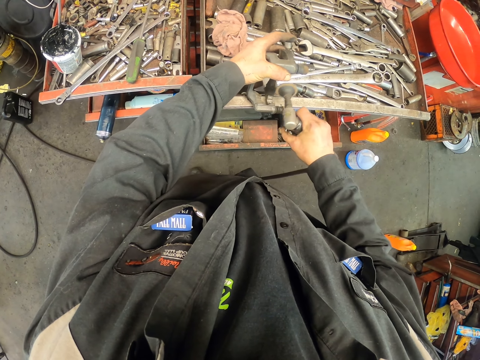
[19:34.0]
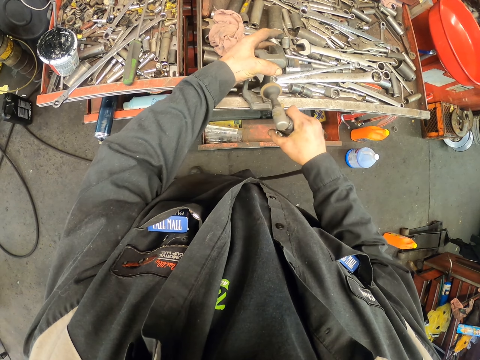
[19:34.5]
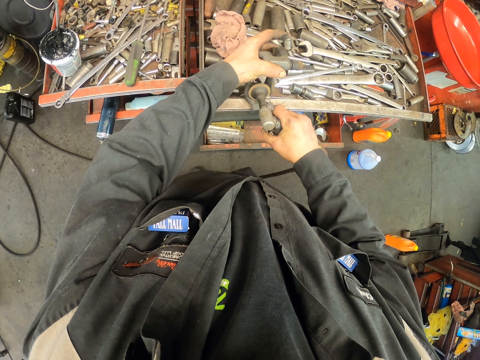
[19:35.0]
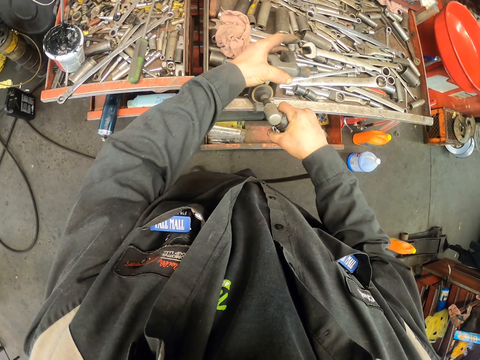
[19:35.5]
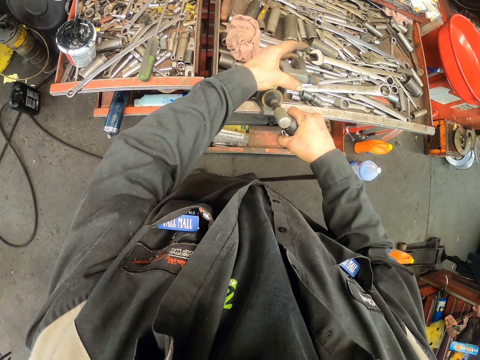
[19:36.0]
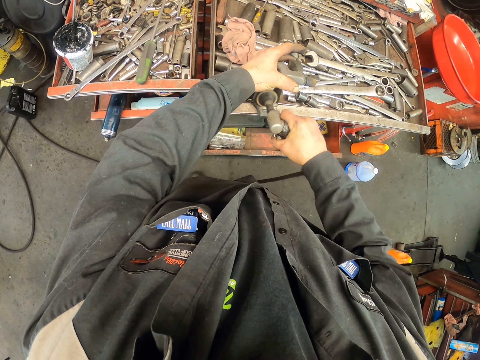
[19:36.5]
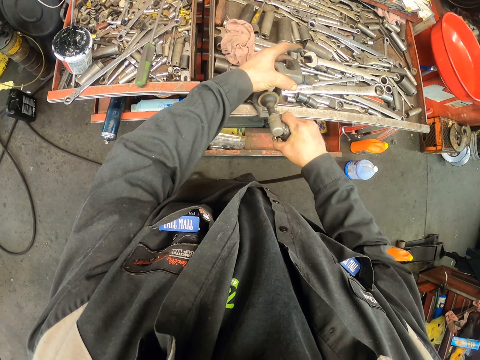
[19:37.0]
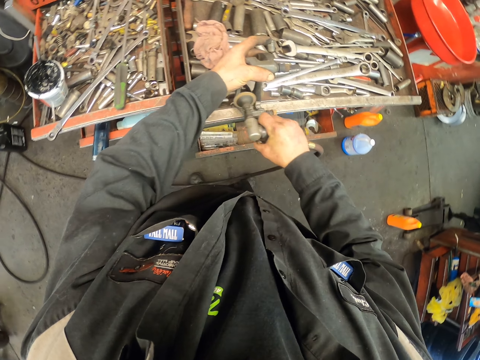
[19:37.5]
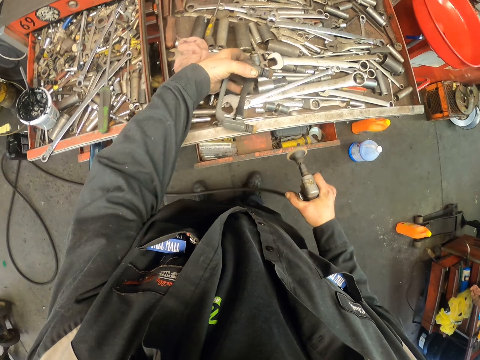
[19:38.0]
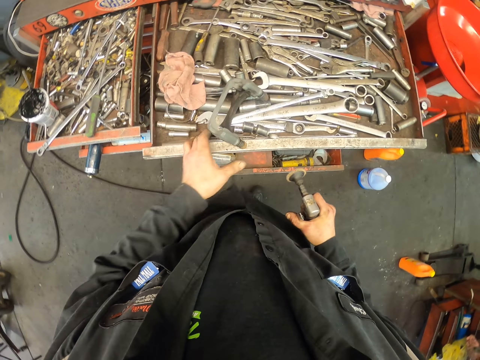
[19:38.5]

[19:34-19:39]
The camera wearer turns the caliper on the drawer.

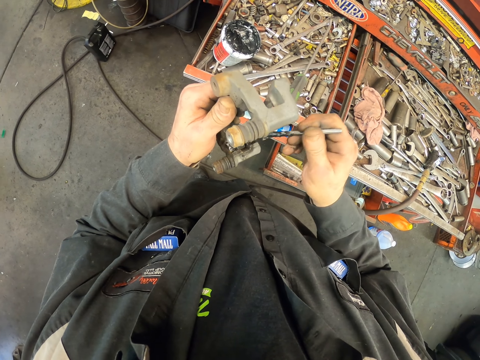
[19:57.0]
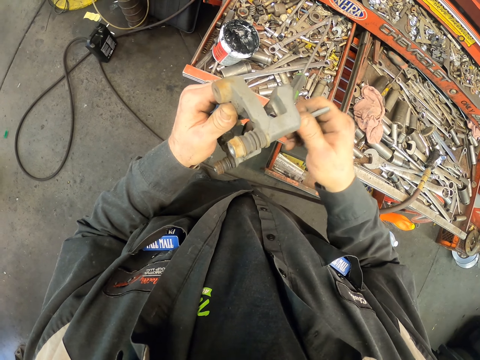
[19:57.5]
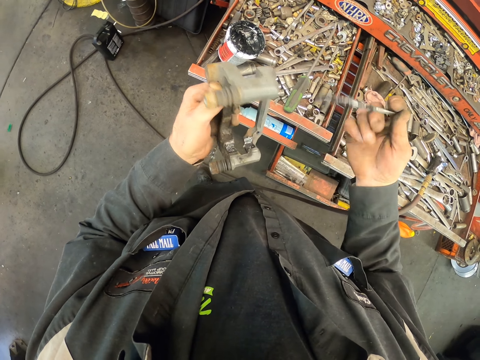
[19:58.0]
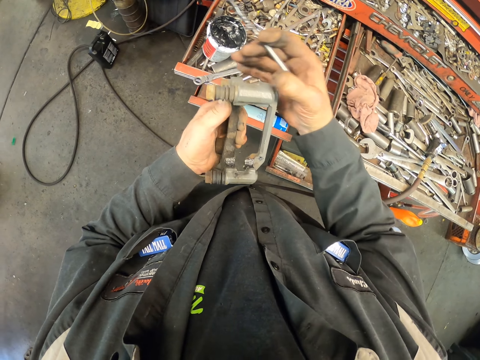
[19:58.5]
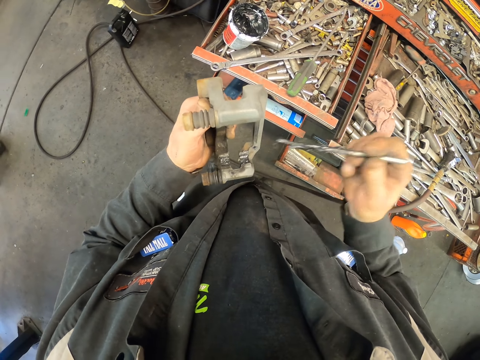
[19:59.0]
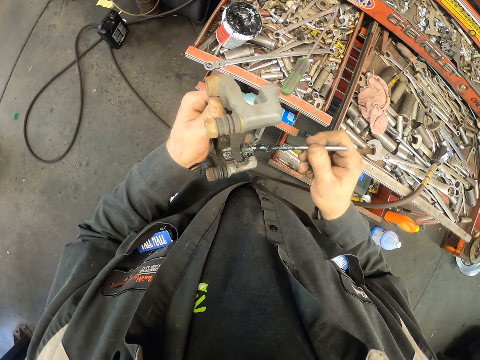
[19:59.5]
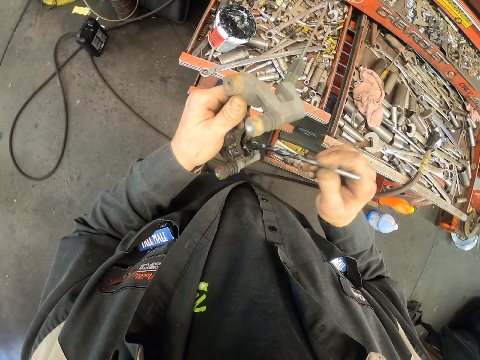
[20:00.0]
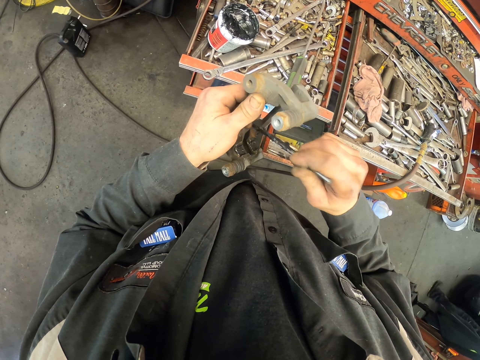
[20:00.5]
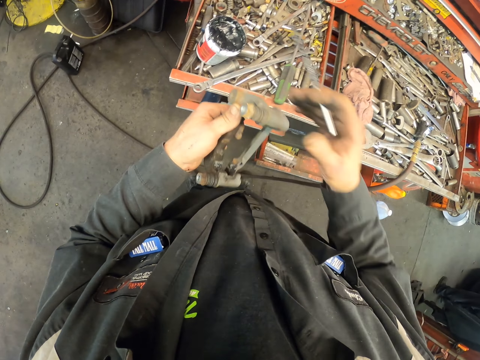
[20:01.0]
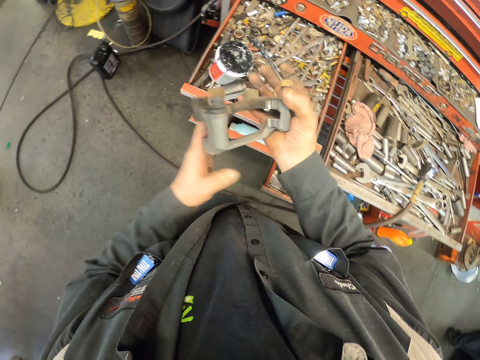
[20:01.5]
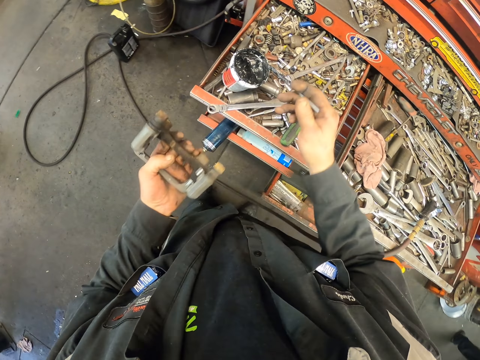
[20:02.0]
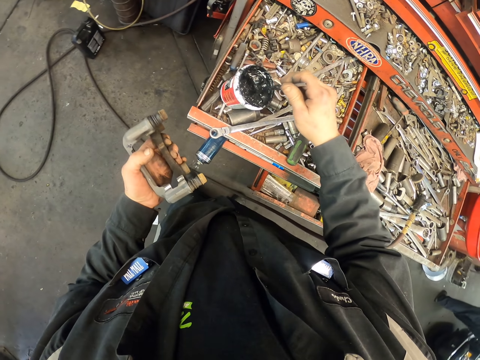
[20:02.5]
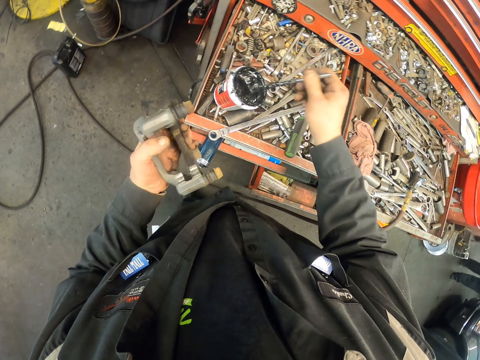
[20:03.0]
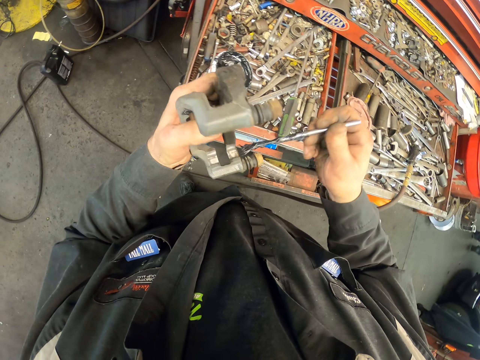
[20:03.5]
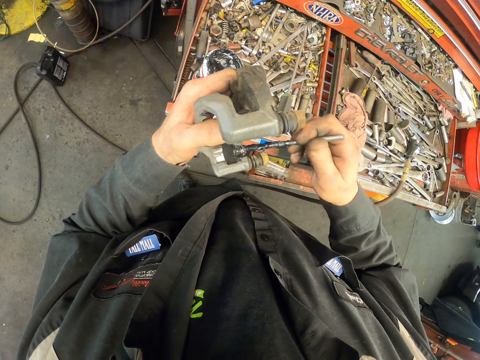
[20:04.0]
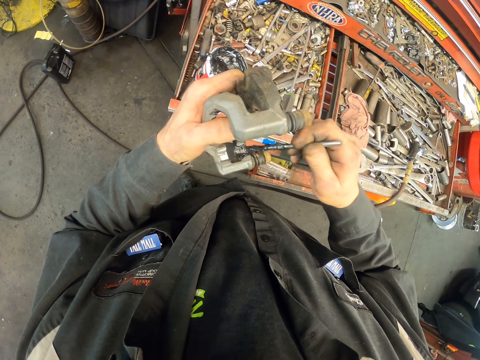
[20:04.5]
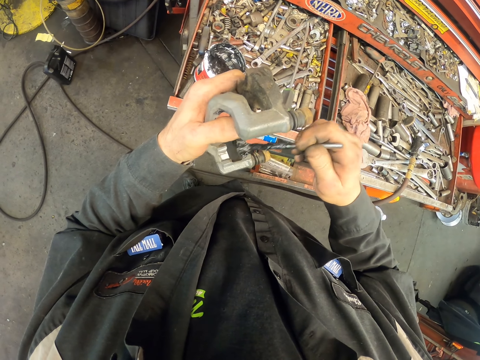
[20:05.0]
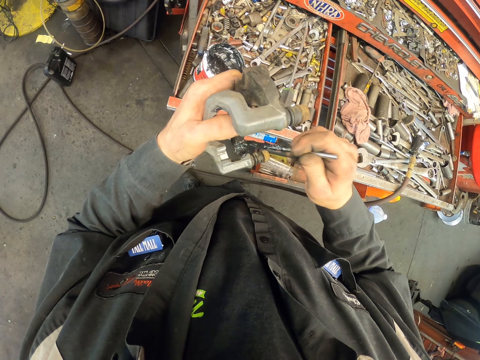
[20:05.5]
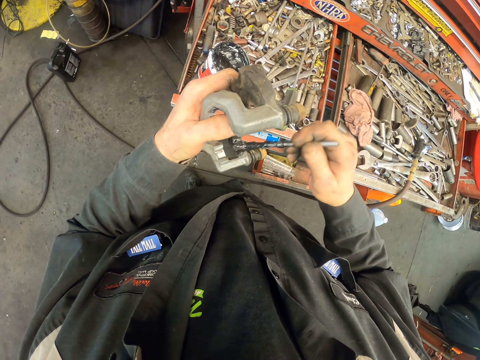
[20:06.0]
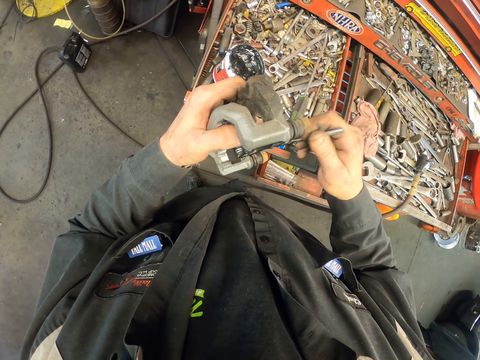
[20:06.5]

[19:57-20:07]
The camera wearer touches the caliper. They apply grease to the caliper. They turn the caliper. They scoop grease in the container with a brush. They apply grease to the caliper.

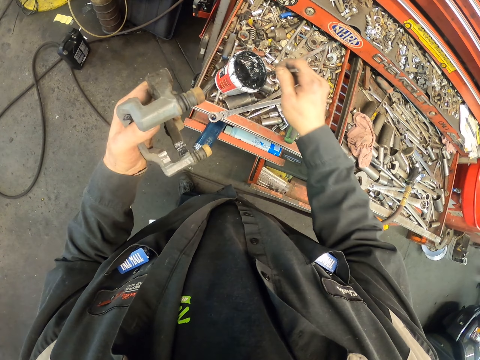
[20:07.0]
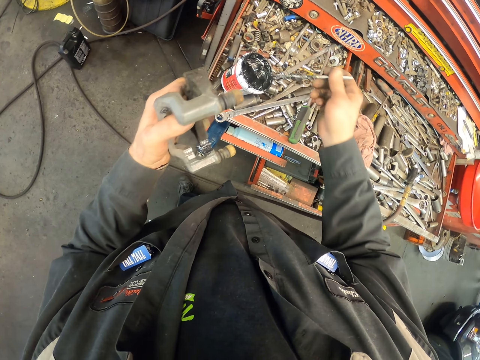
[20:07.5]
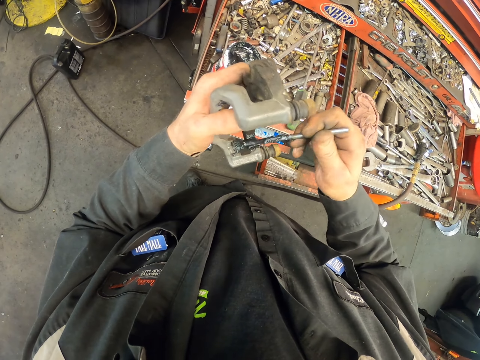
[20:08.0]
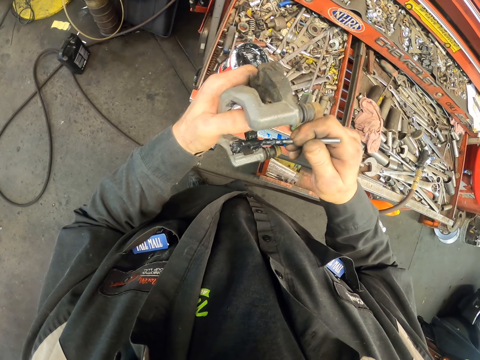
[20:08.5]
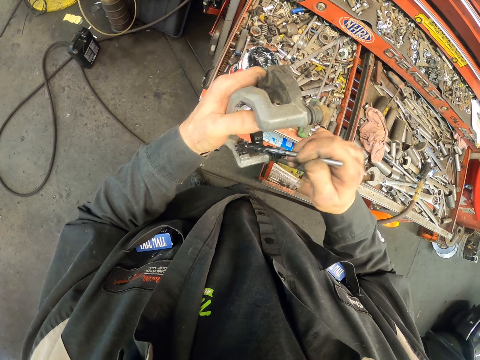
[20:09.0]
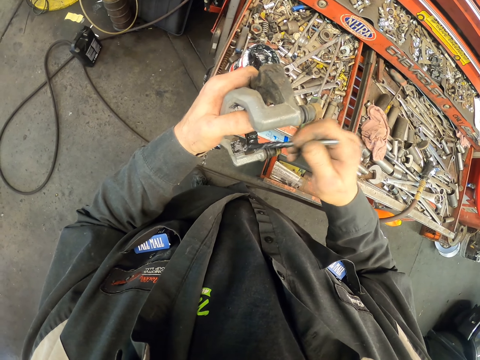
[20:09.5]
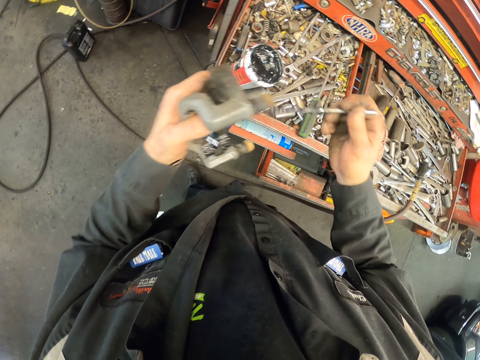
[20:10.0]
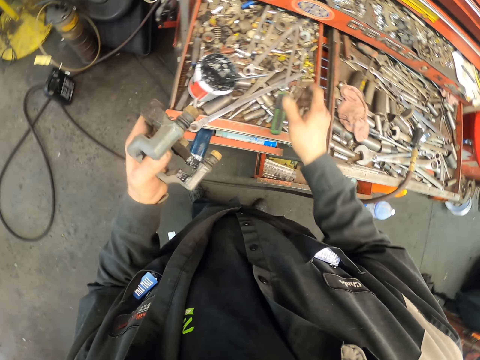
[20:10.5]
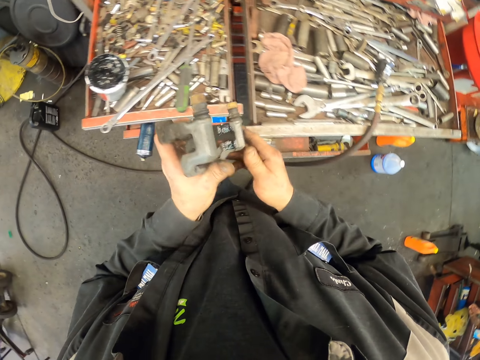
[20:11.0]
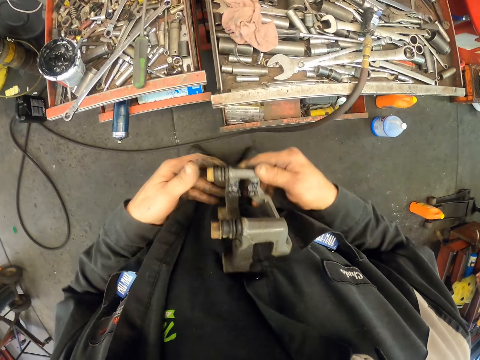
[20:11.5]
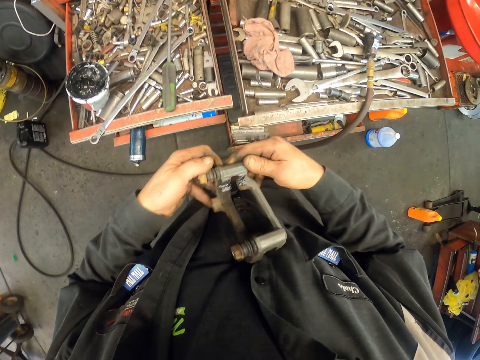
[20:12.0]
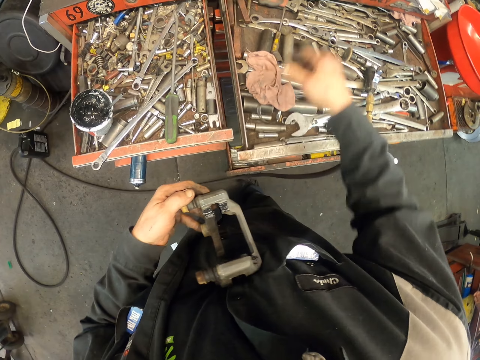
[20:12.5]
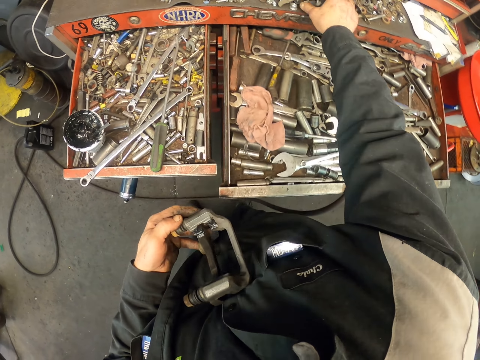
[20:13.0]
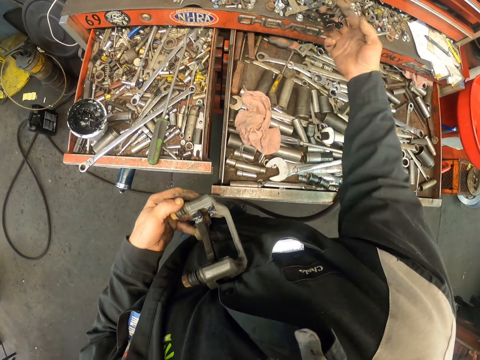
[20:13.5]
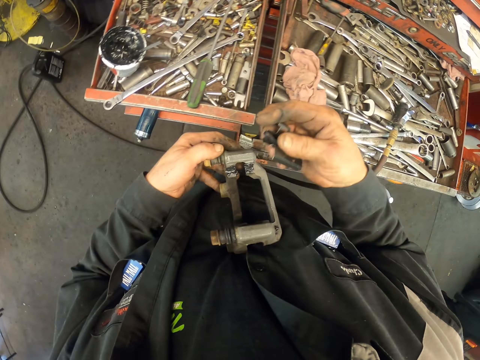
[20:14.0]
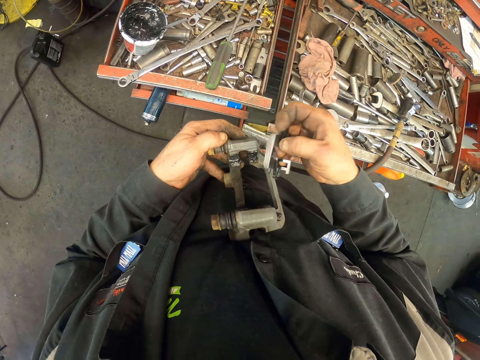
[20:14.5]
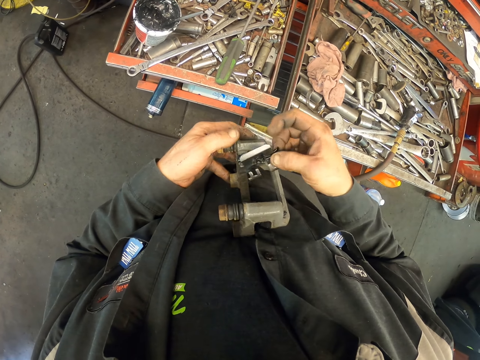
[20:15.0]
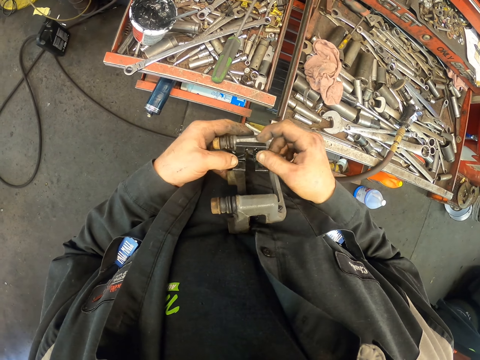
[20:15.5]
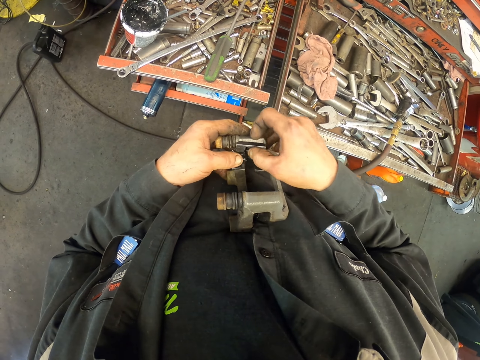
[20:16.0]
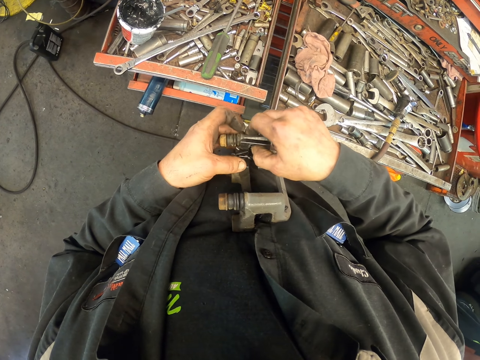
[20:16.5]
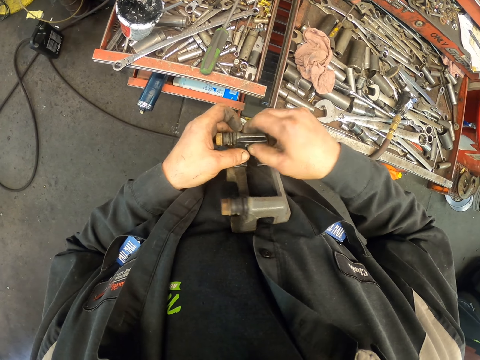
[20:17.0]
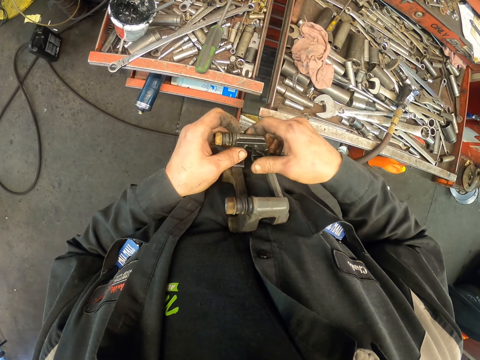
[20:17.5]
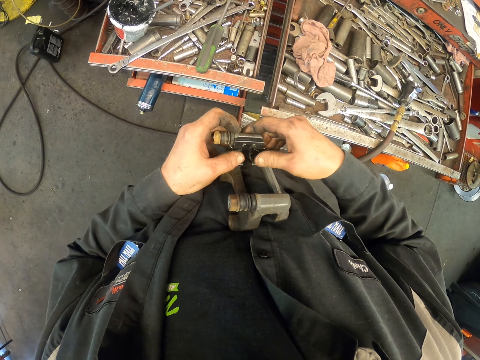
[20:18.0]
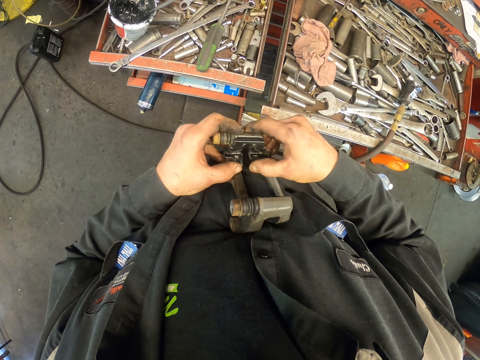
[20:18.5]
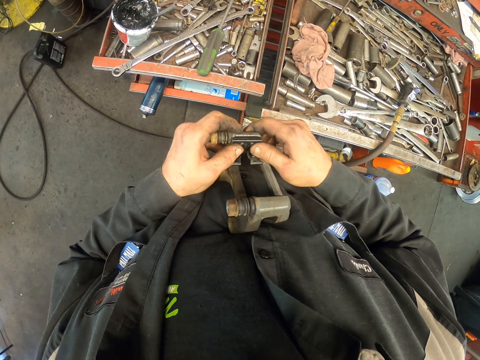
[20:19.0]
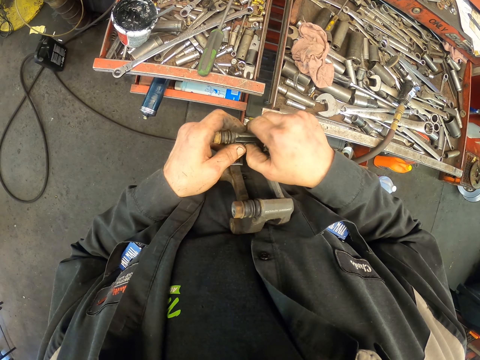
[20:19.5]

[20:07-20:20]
The camera wearer scoops grease in the container with a brush. They apply grease to the caliper. They put the brush into the container. They turn the caliper. They pick an anti rattle pad clip on the cabinet. They fix the pad clip in the caliper bracket.
